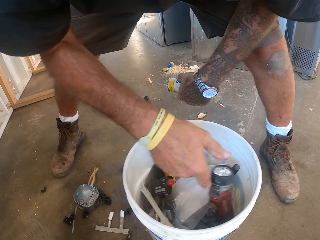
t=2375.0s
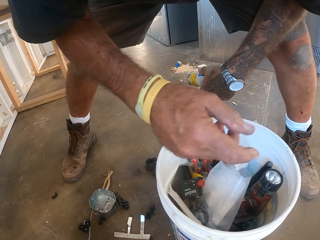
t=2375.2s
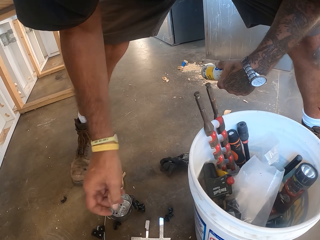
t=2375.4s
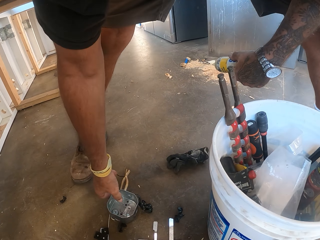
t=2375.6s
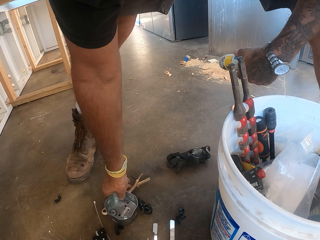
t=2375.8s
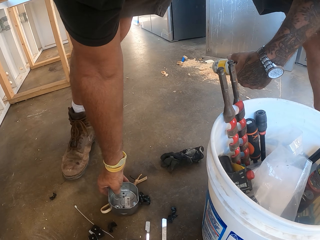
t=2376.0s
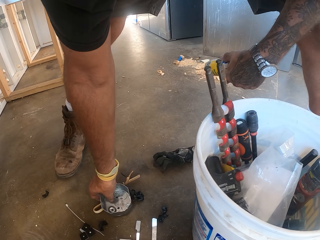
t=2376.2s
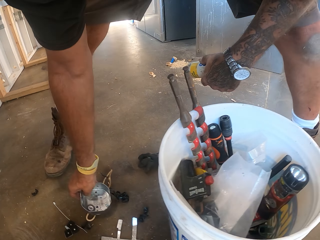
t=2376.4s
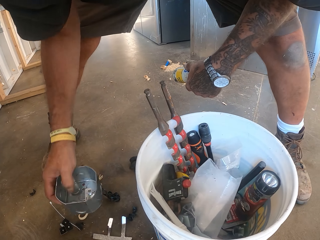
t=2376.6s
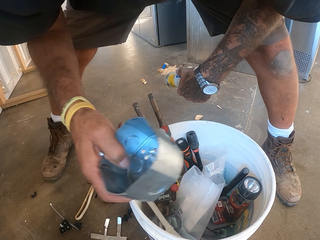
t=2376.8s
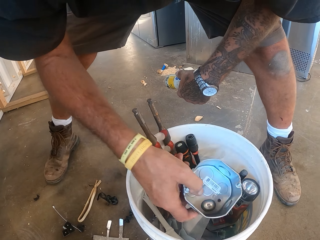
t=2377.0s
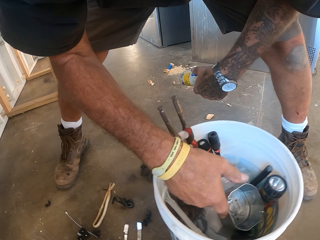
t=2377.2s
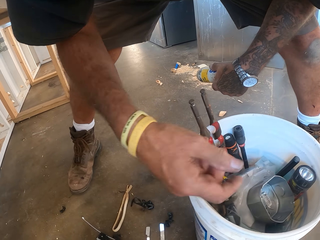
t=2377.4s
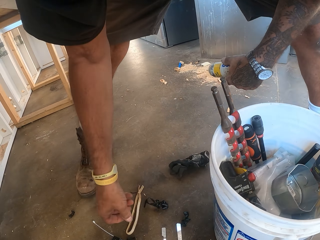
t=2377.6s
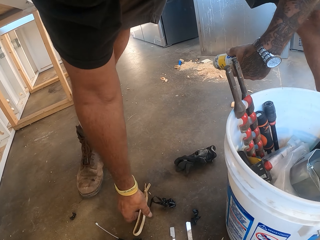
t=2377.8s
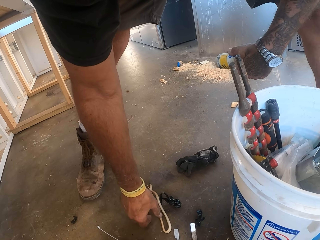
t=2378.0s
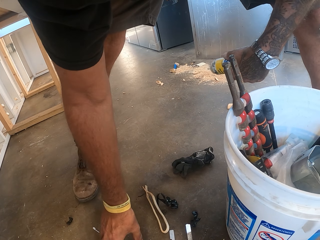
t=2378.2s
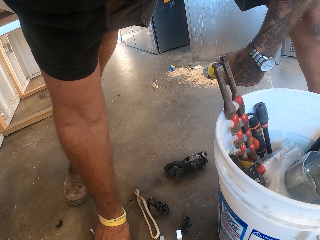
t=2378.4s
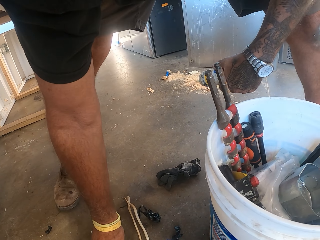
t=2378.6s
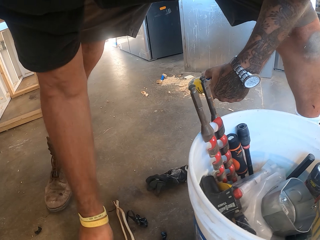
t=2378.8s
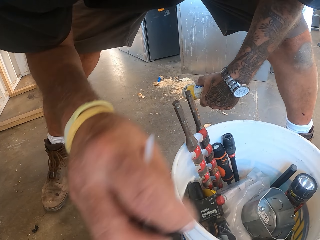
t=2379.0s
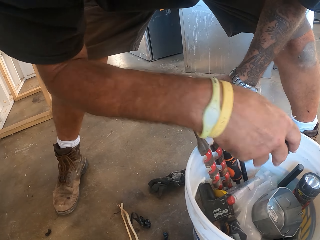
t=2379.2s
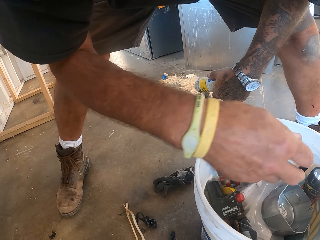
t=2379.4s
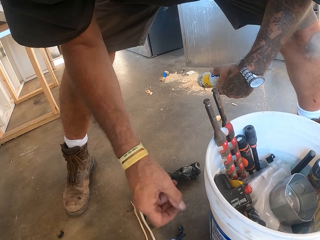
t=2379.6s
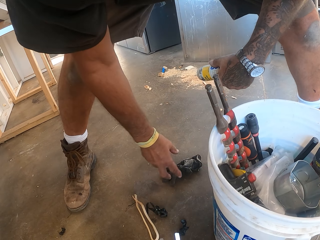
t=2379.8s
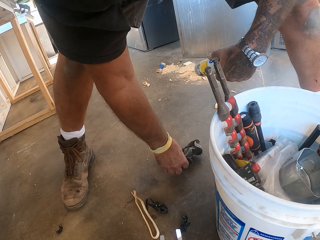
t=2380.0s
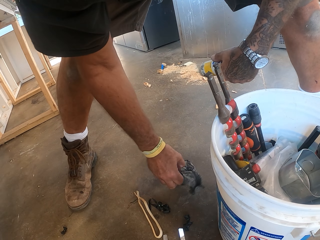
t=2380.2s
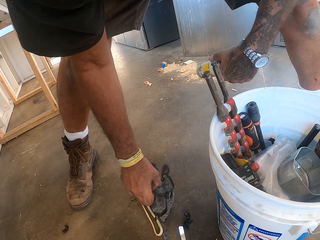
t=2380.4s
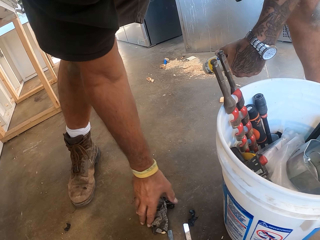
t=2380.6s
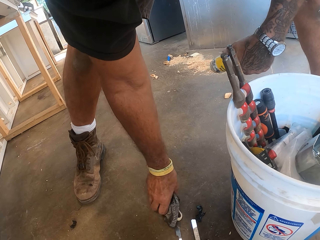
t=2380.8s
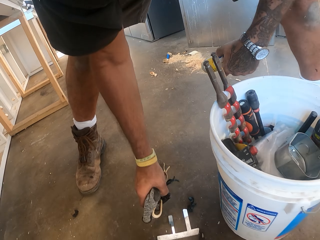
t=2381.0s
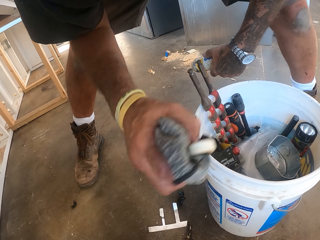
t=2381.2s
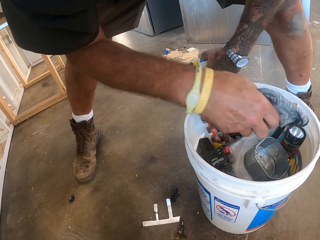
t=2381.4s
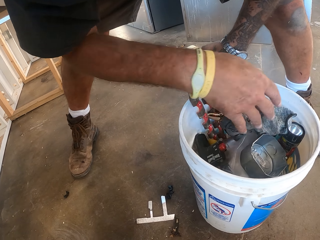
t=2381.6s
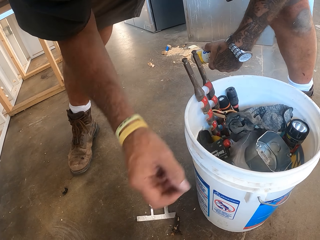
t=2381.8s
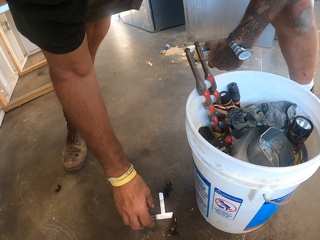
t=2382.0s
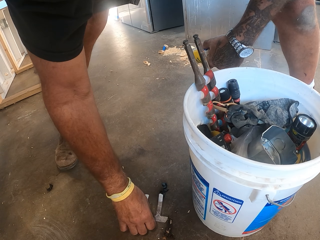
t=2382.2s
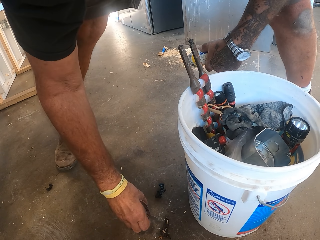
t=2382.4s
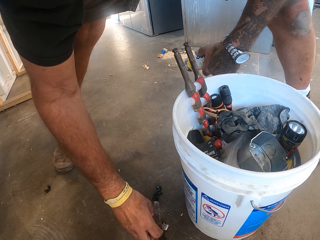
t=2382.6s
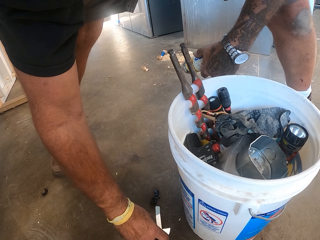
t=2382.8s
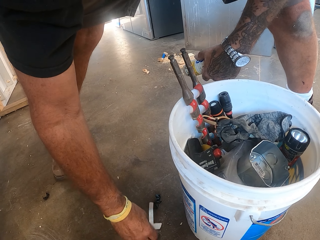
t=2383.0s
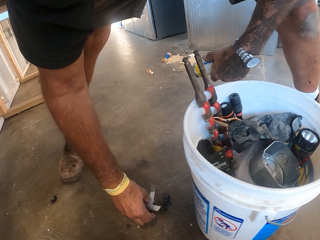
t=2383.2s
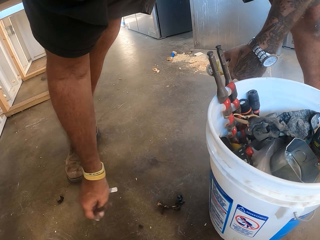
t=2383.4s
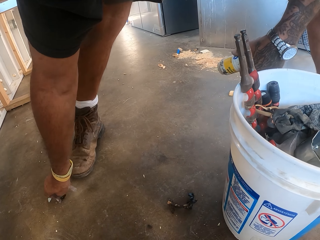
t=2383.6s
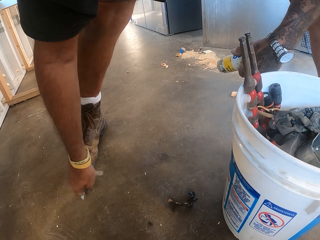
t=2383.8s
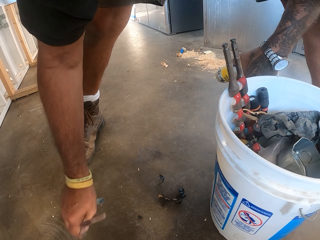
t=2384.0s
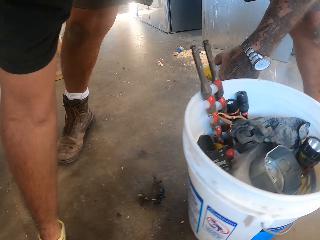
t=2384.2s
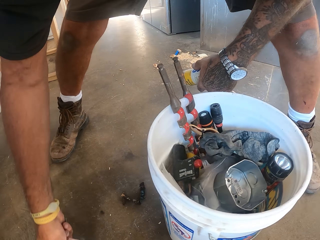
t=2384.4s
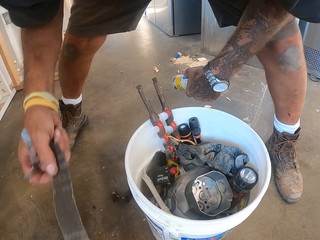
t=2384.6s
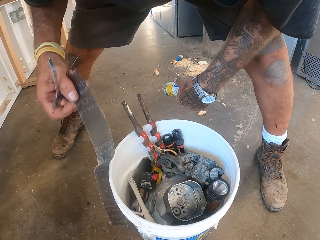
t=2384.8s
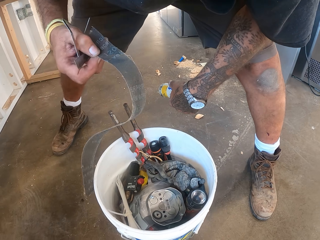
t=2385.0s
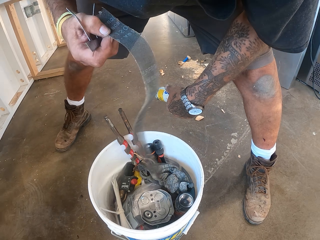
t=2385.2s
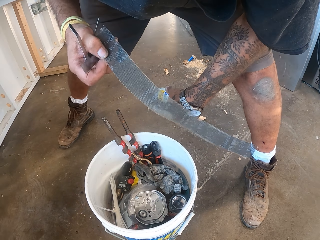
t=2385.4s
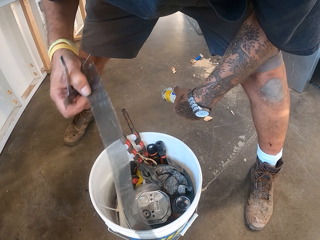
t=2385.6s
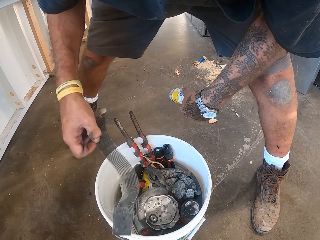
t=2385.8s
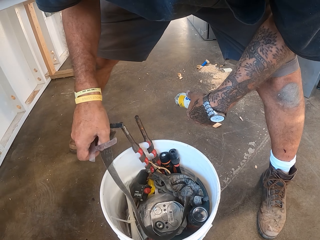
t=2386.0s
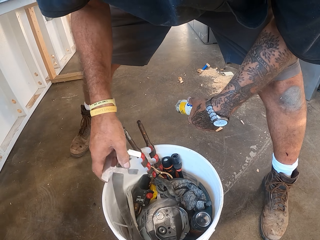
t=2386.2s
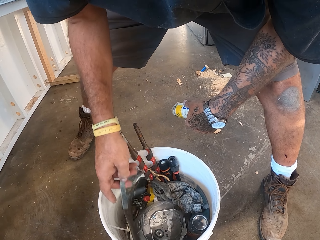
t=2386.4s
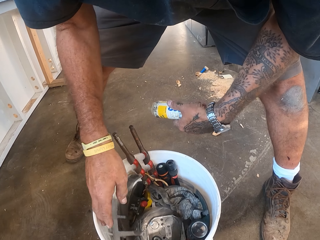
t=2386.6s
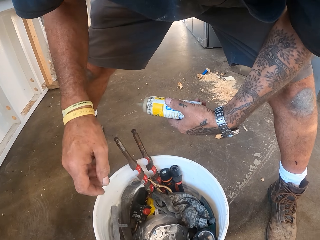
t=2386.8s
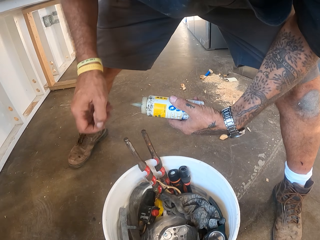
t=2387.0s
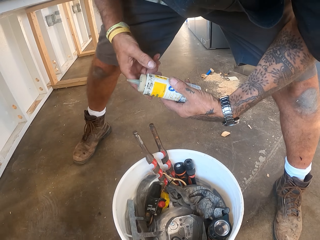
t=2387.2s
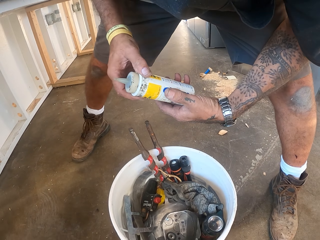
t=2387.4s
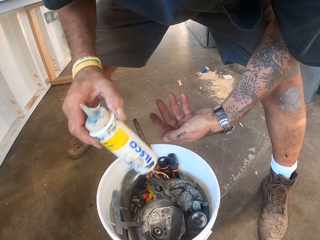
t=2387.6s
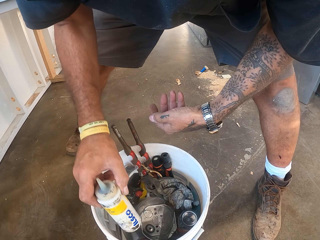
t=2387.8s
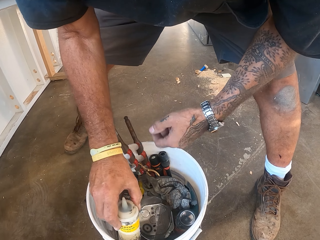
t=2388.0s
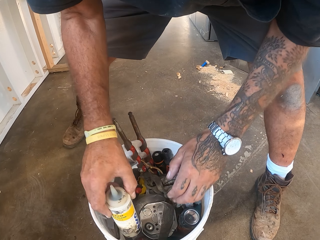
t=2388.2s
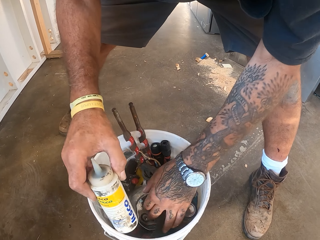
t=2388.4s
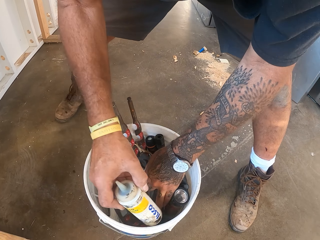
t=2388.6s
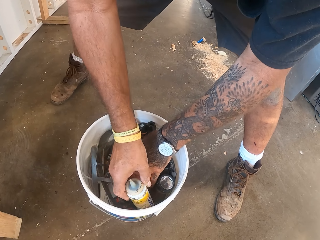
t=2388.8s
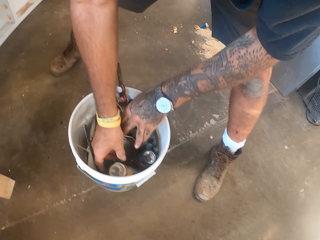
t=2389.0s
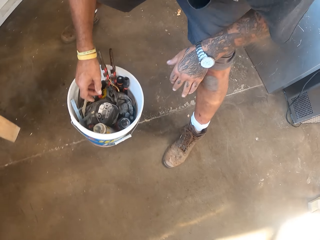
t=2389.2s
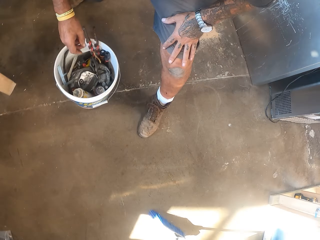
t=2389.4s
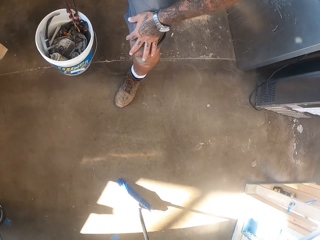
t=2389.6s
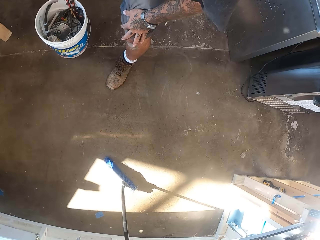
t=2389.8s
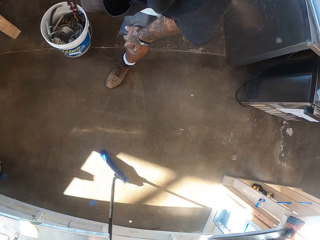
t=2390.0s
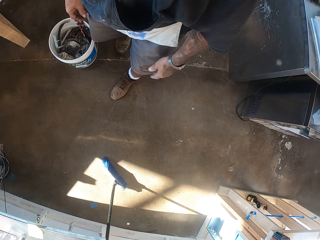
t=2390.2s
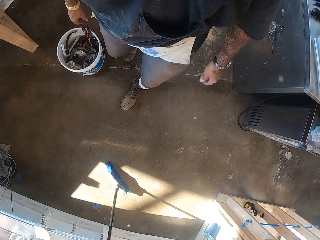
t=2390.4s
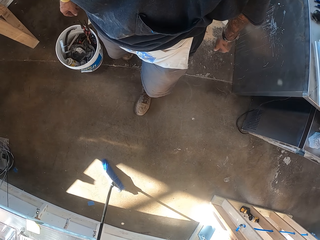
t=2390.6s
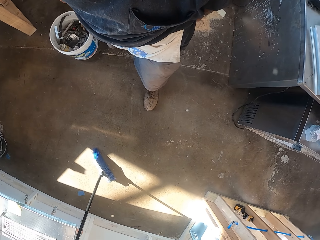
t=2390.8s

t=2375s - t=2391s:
The camera wearer picks up something and puts it inside the bucket. They pick up something and put it inside the bucket. They pick up something and put it inside the bucket. They put a spray inside the bucket. They walk in the workshop.

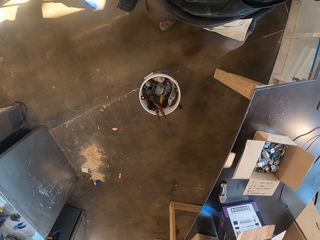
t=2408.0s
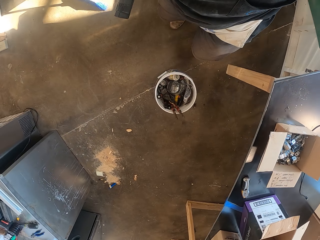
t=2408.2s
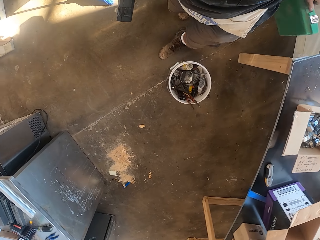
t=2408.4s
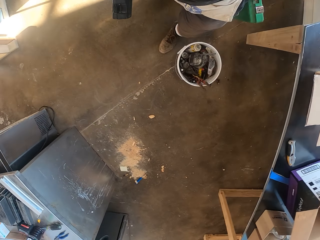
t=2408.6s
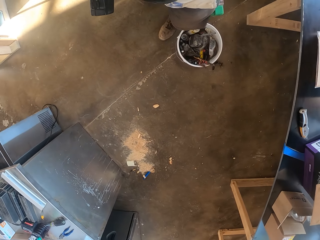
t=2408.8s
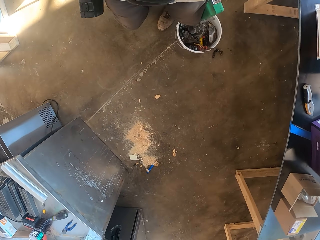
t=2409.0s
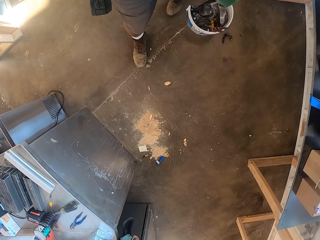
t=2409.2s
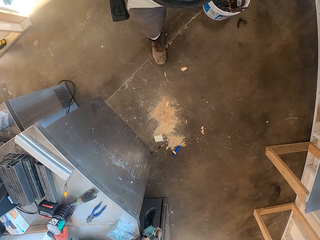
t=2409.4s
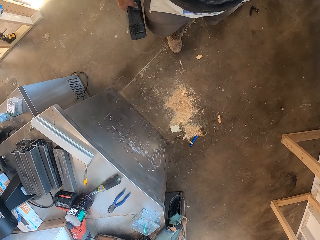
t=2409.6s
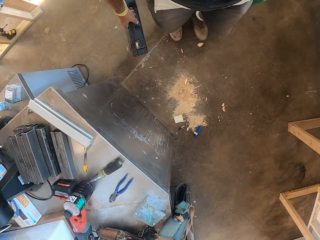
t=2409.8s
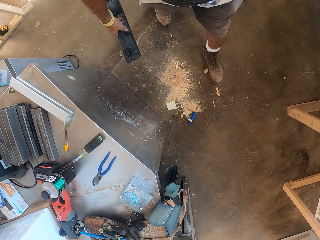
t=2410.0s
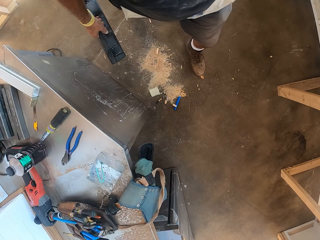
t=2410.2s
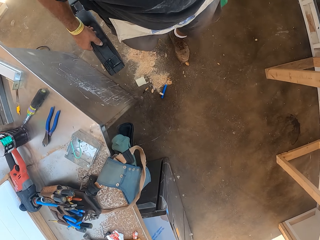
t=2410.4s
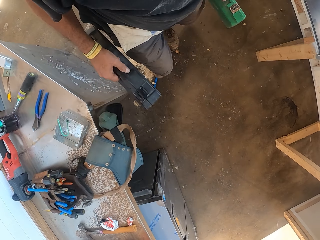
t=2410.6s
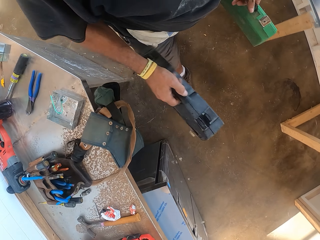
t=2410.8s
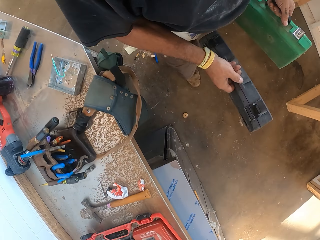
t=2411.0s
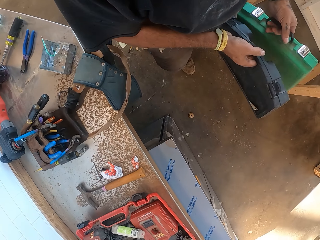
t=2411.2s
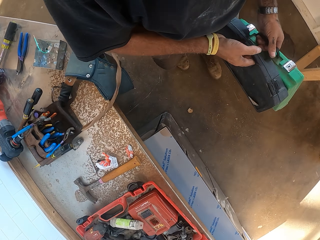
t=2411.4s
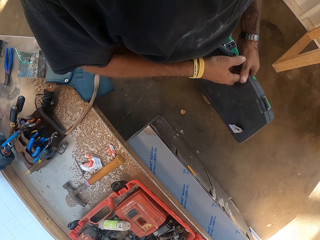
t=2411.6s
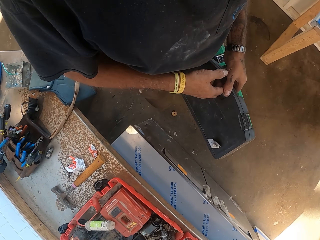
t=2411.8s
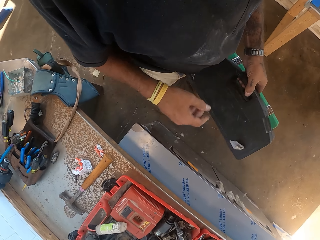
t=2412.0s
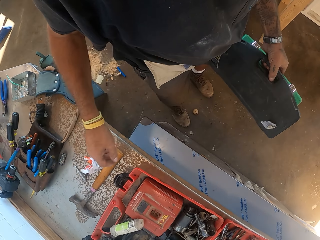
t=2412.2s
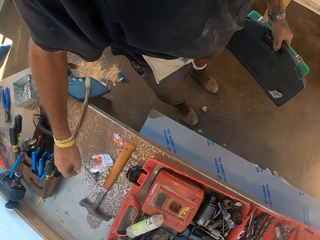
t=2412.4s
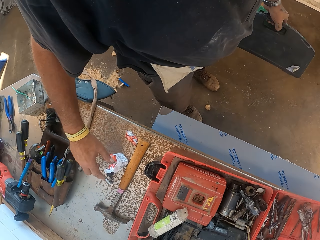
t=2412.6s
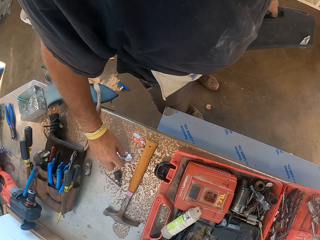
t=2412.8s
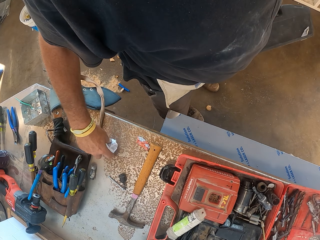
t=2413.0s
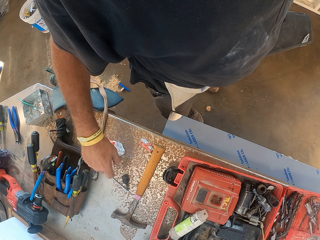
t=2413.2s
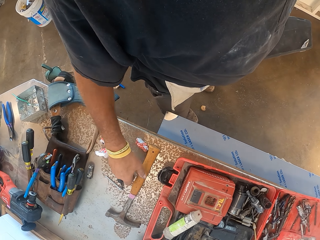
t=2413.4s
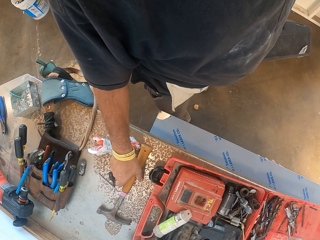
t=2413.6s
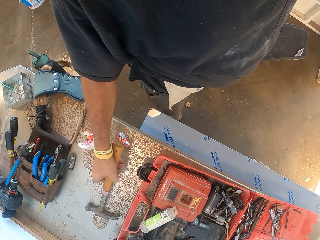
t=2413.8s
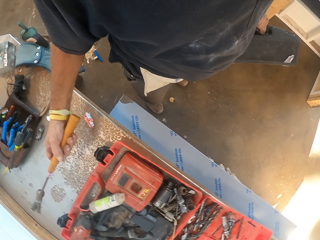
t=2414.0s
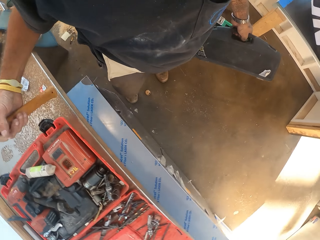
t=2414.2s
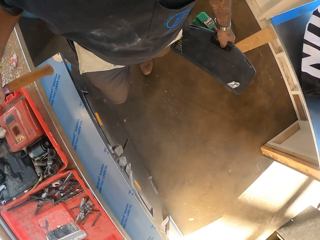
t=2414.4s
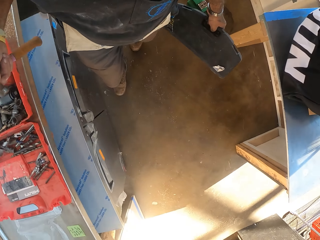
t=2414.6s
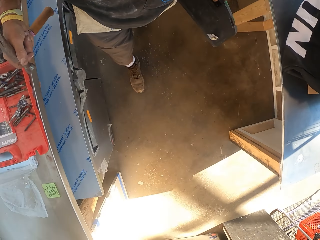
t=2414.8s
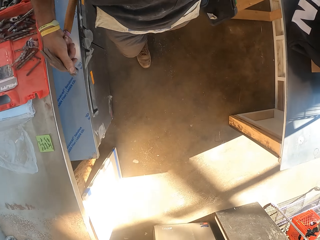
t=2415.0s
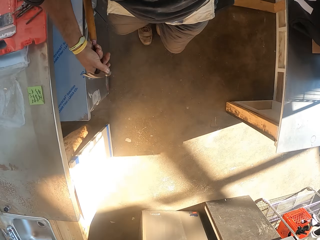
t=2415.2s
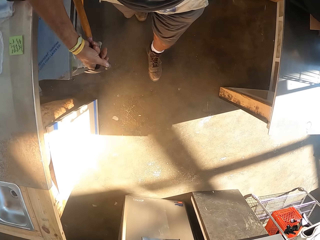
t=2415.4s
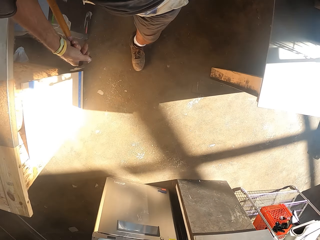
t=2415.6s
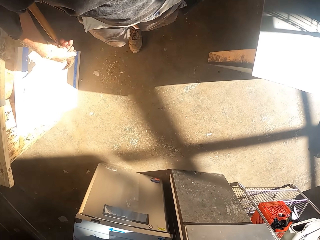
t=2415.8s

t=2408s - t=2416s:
The camera wearer walks in the workshop. They pick the papers on the table. They pick up a hammer.
